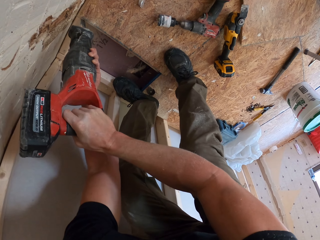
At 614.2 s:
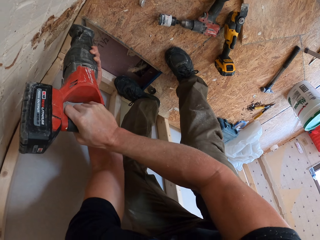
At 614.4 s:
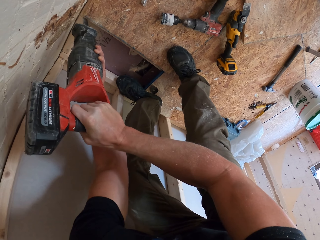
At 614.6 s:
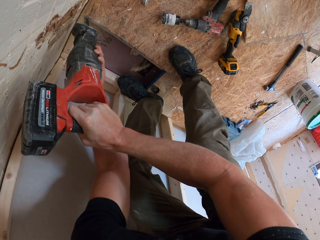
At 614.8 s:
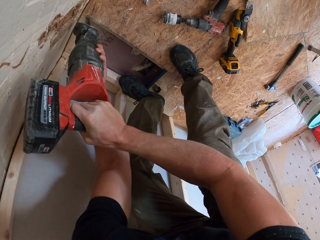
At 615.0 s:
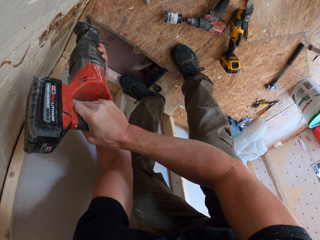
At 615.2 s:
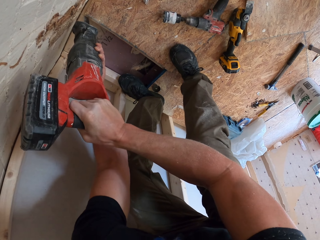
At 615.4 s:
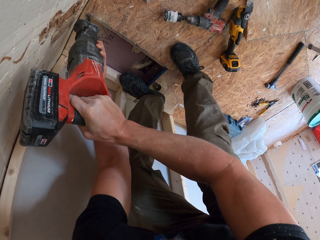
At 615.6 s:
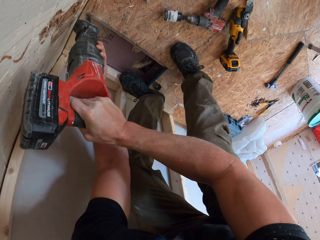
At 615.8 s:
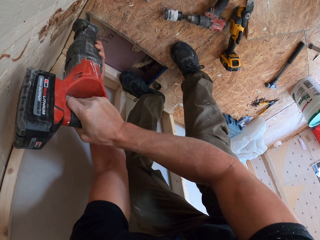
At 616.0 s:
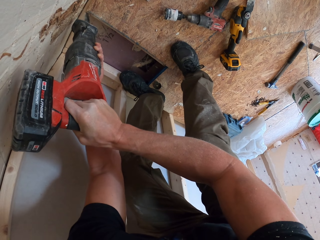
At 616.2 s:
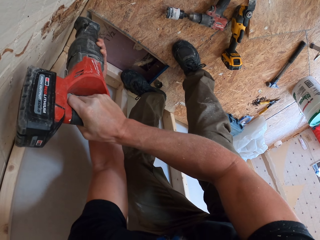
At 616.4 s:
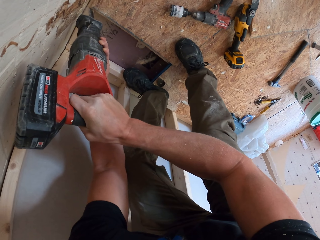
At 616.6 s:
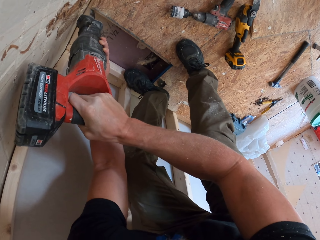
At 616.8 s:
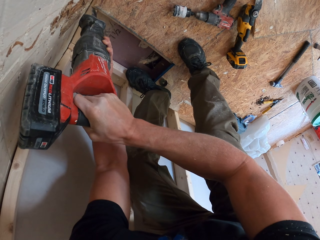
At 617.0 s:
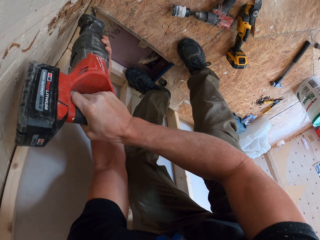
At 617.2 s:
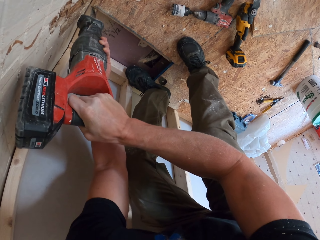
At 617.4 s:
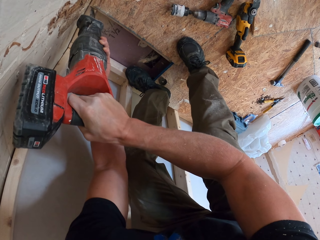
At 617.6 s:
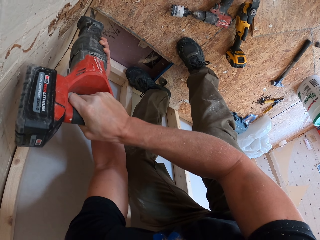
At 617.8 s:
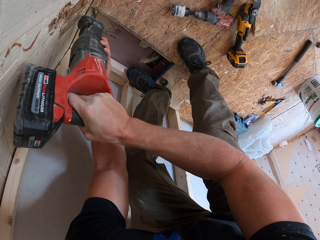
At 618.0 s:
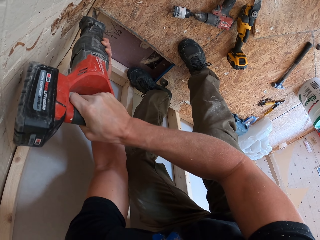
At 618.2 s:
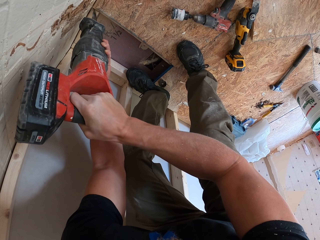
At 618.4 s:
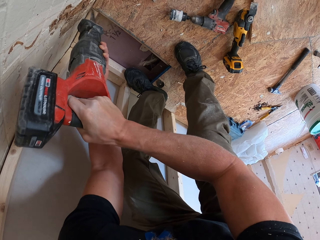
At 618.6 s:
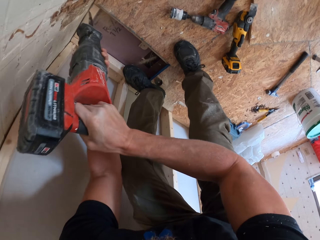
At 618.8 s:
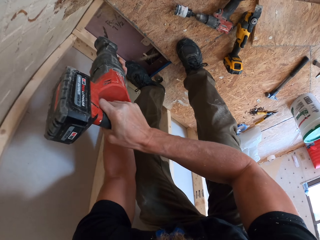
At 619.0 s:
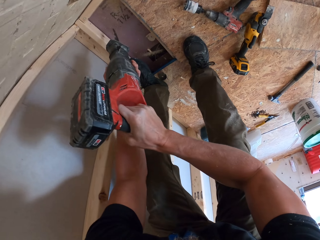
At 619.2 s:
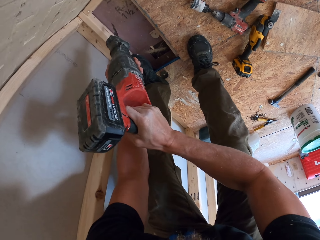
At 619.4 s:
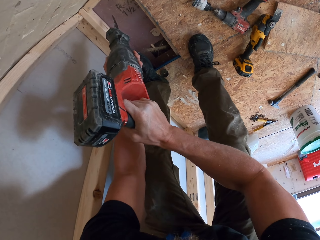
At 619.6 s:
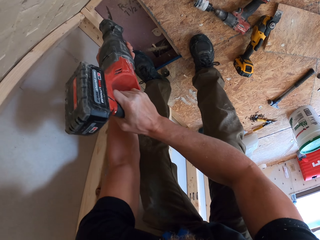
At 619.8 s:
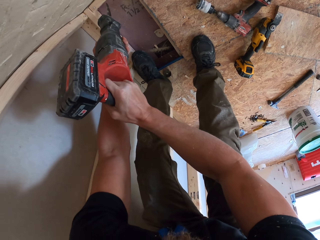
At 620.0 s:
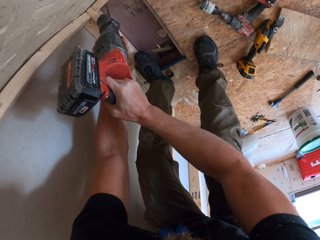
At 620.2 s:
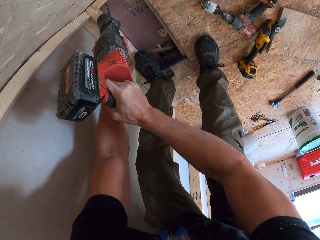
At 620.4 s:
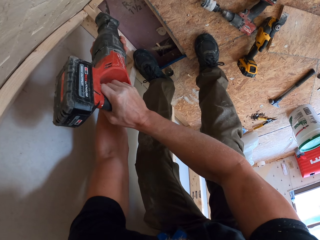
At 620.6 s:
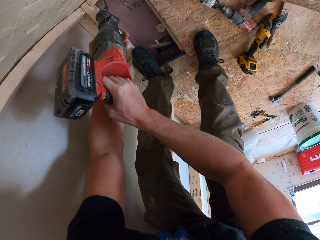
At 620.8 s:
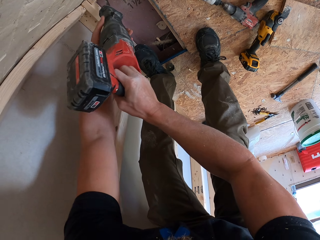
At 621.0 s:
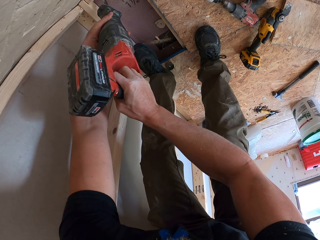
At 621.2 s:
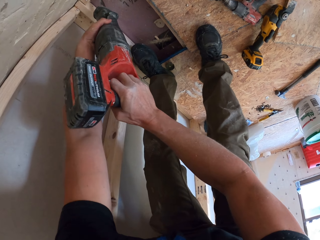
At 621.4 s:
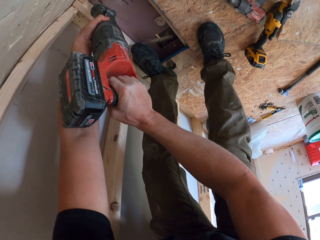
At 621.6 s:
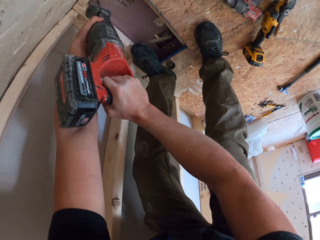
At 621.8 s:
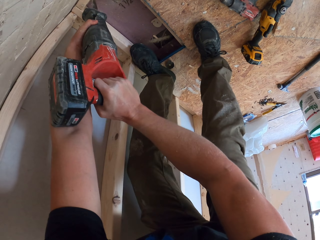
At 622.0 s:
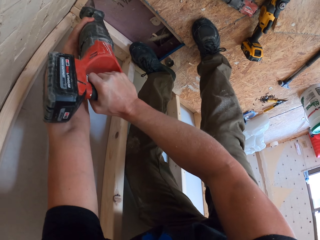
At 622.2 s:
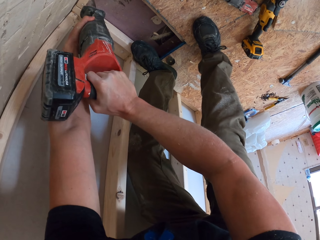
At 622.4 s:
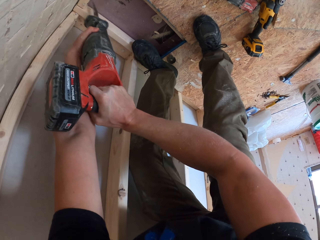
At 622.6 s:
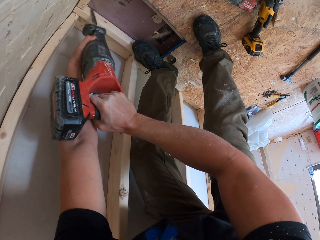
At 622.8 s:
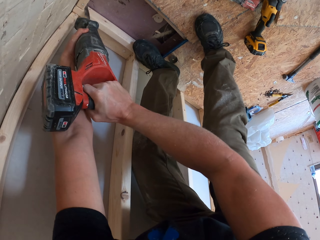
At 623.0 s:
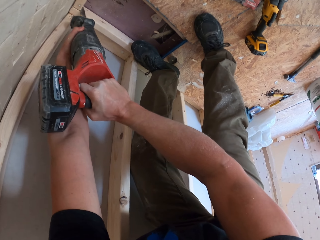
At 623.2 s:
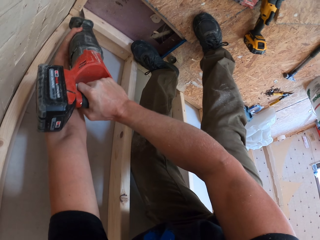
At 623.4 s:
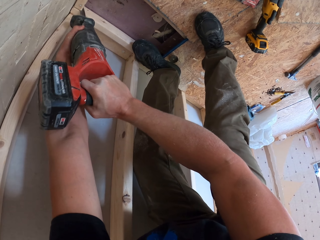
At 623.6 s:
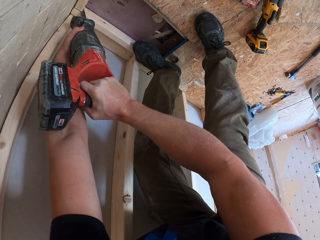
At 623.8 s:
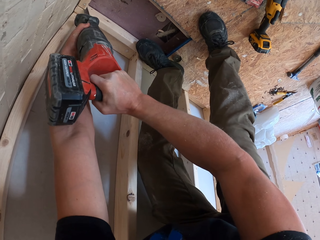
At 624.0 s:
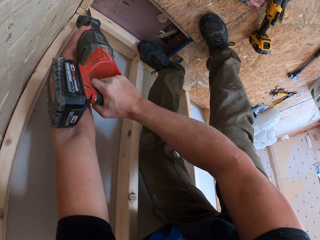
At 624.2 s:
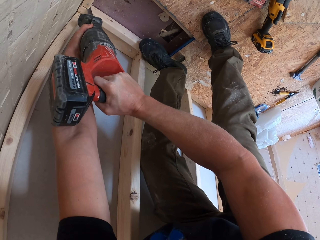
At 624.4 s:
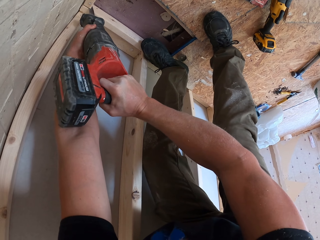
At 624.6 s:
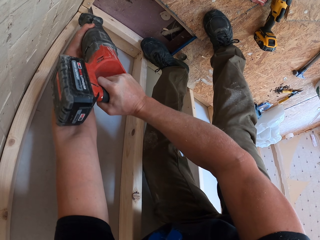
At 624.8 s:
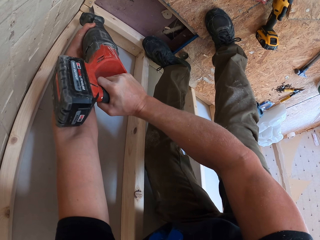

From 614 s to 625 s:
The camera wearer cuts wood.

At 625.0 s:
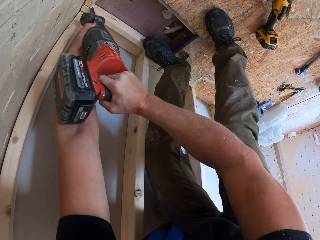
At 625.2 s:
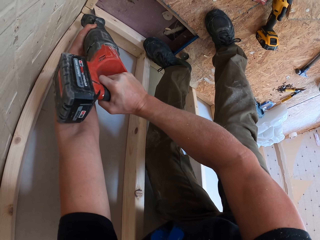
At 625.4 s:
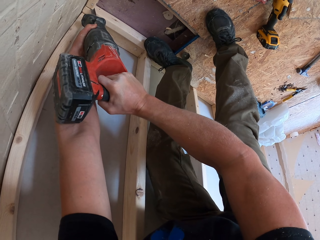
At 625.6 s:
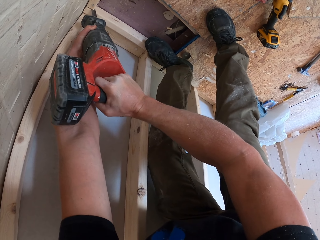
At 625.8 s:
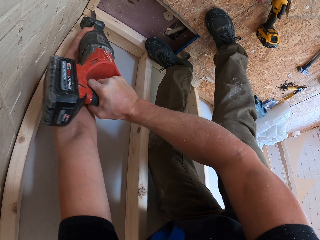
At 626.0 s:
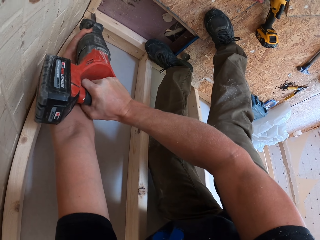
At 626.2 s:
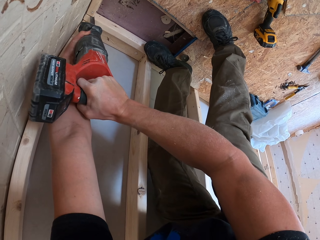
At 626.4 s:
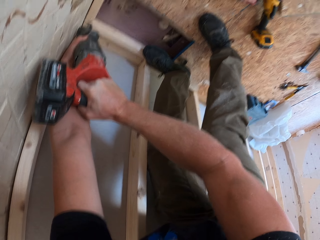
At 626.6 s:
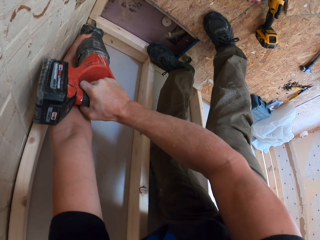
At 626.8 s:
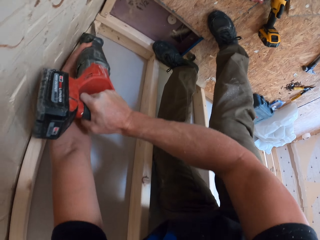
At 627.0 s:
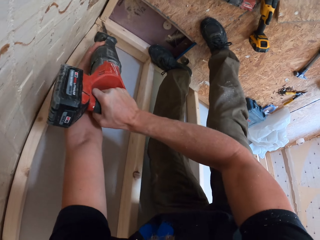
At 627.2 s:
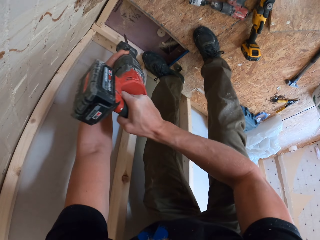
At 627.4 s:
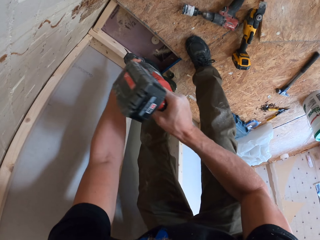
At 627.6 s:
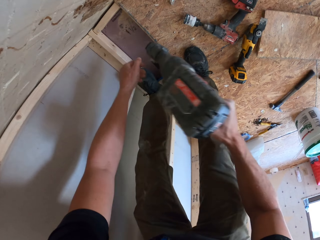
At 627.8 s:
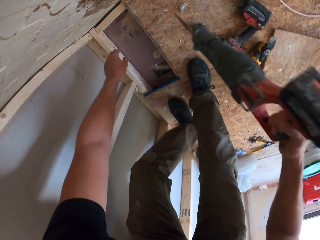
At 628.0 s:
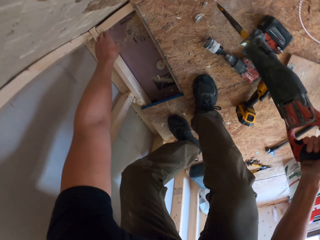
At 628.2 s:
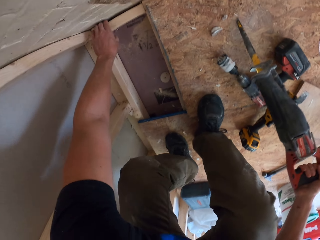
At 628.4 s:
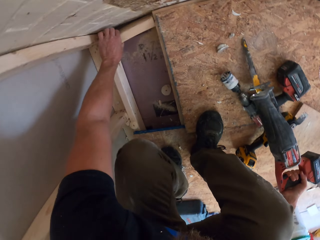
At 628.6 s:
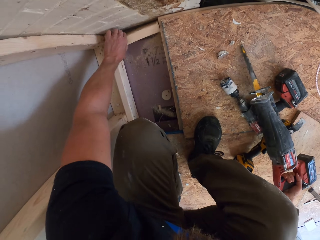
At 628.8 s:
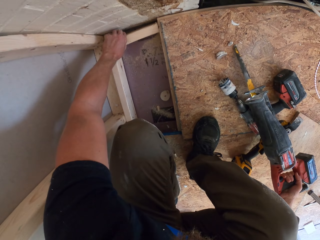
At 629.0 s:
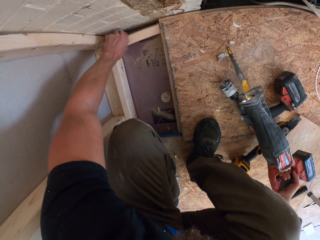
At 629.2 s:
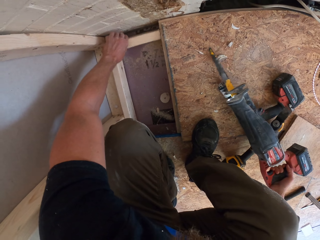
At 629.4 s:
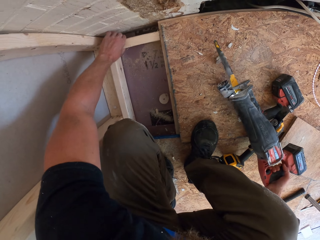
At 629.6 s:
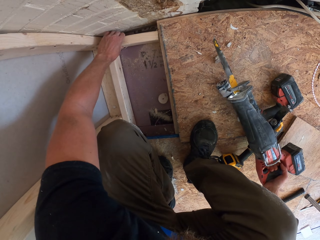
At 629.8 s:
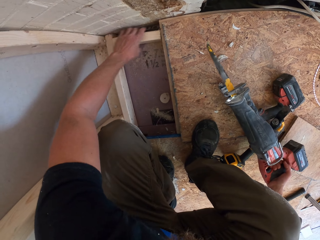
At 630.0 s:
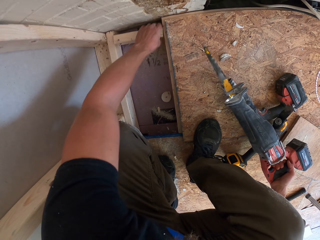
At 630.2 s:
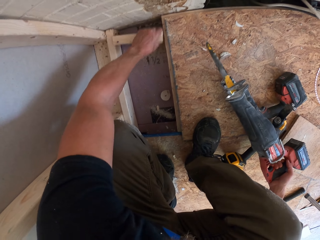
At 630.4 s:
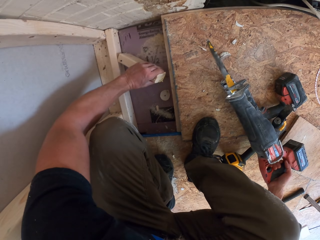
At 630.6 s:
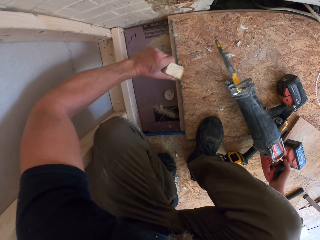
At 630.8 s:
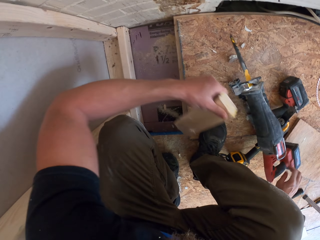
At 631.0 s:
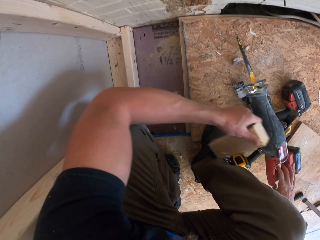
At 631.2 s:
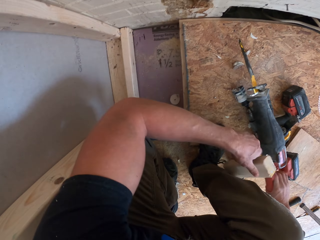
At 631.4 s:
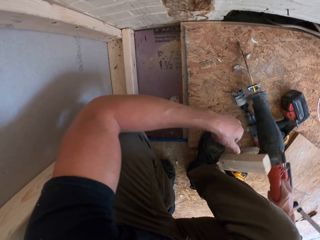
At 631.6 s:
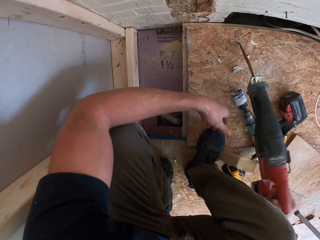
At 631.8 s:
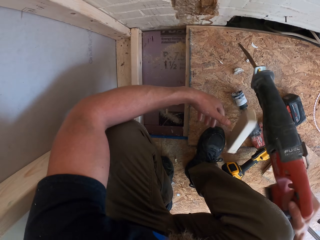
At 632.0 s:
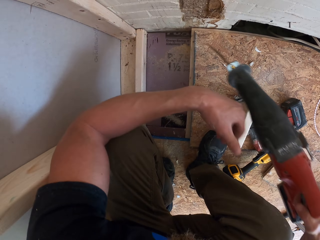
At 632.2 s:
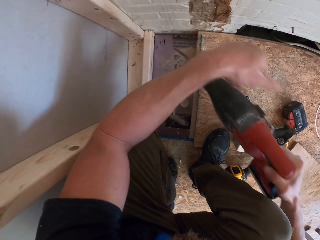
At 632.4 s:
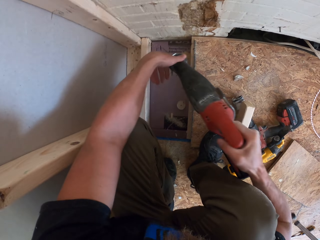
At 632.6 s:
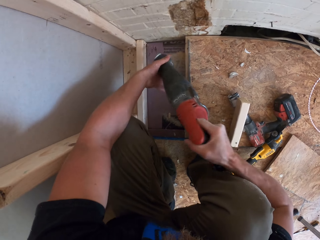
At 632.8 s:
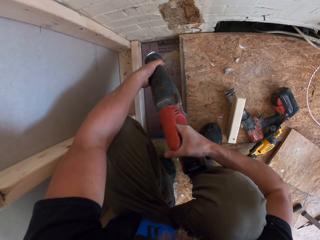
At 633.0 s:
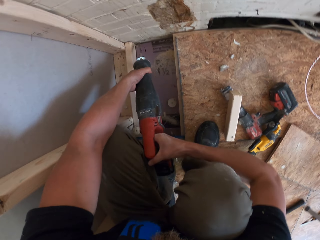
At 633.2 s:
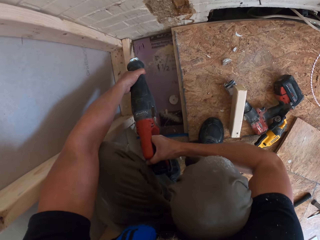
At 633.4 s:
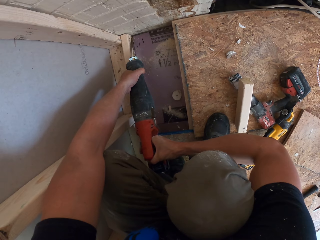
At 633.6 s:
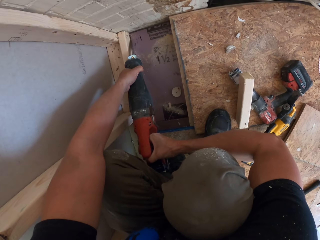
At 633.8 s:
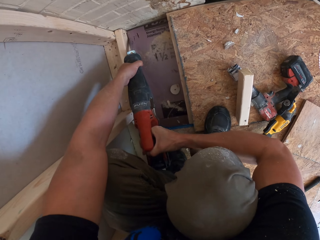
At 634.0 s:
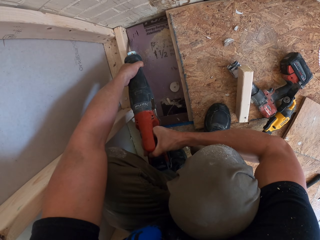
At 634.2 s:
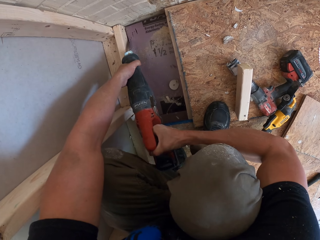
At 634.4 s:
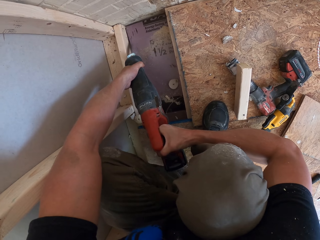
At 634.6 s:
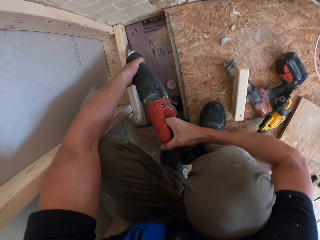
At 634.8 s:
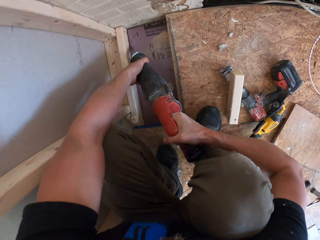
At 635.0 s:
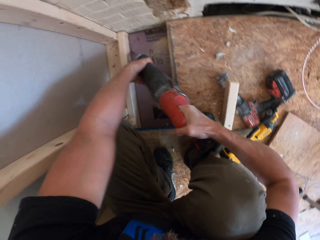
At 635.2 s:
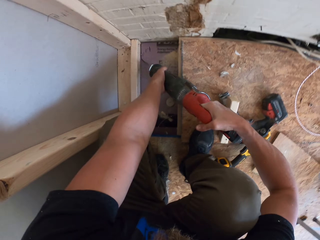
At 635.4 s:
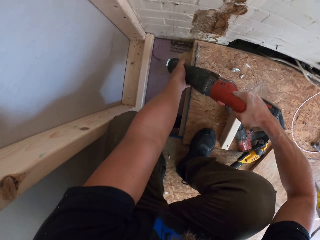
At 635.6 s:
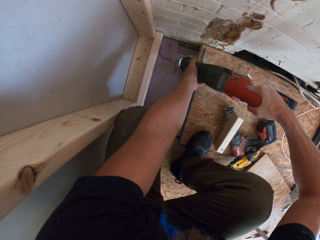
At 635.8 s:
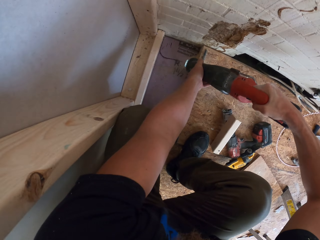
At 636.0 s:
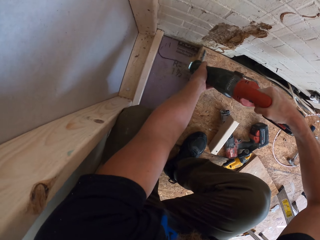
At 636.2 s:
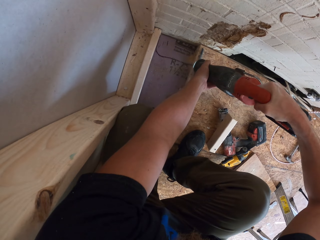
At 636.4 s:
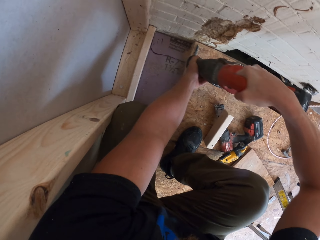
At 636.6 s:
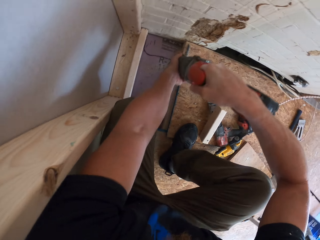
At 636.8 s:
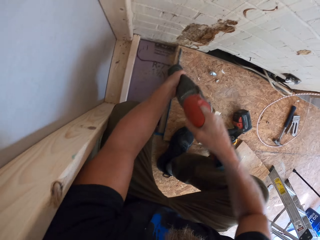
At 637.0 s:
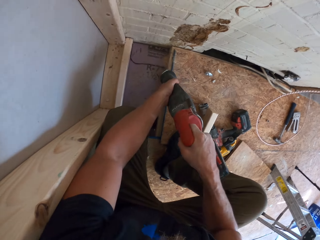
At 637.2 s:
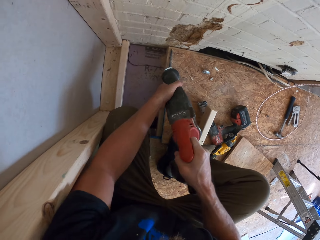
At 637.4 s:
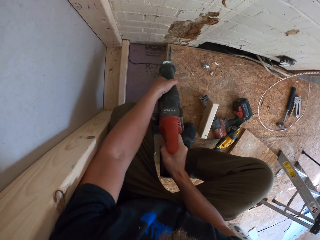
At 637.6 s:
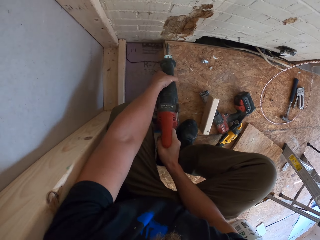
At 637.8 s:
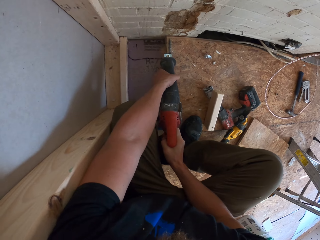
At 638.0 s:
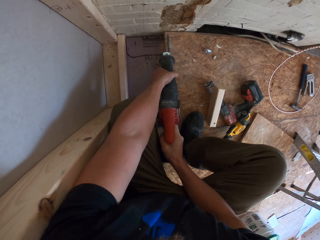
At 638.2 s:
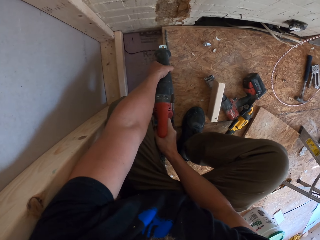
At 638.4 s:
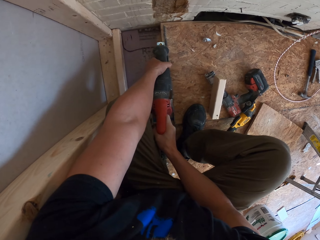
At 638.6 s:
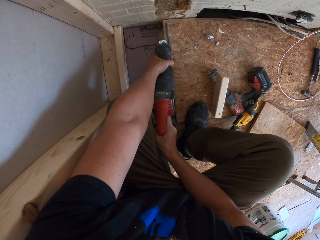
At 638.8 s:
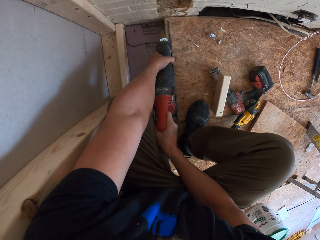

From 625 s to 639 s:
The camera wearer lifts the cutter or reciprocating saw machine. They put down the reciprocating saw machine. They take the piece of wood. They put down the piece of wood. They pick up the wood cutter. They put the cutter on the floor. They cut the piece of wood.
